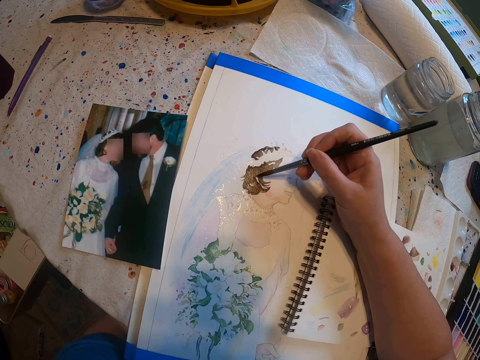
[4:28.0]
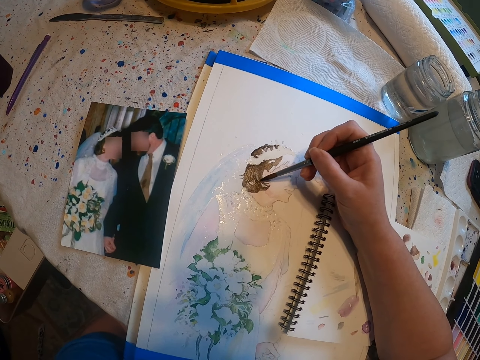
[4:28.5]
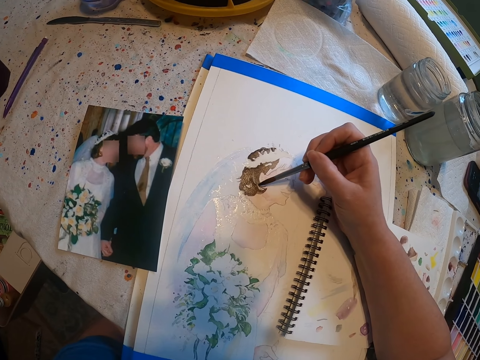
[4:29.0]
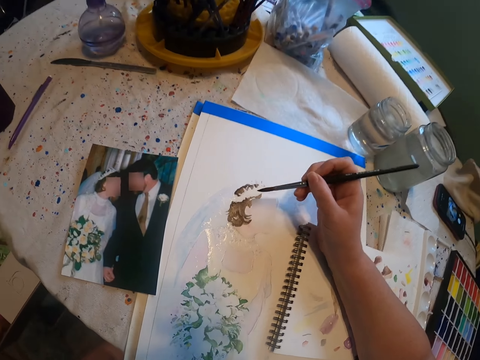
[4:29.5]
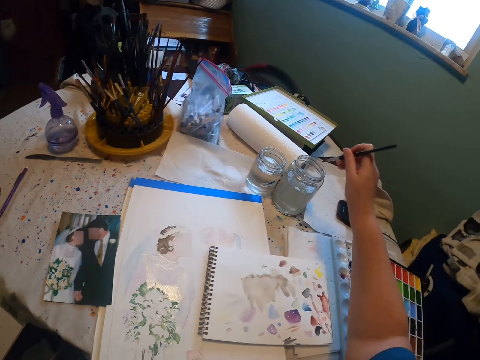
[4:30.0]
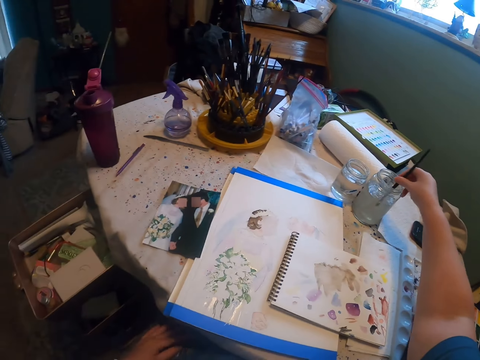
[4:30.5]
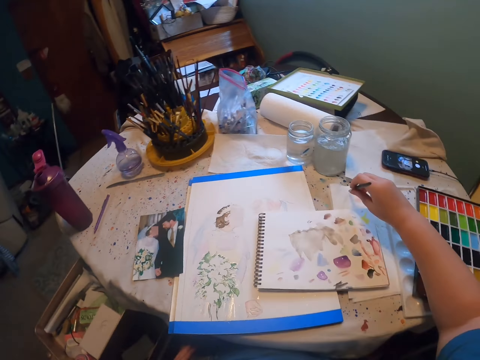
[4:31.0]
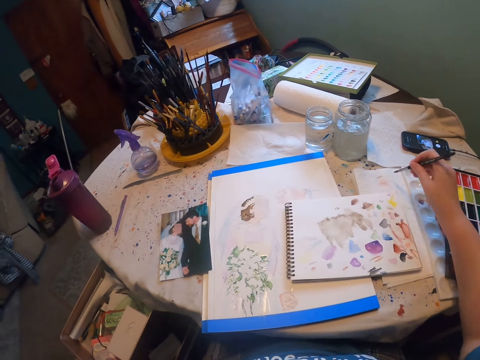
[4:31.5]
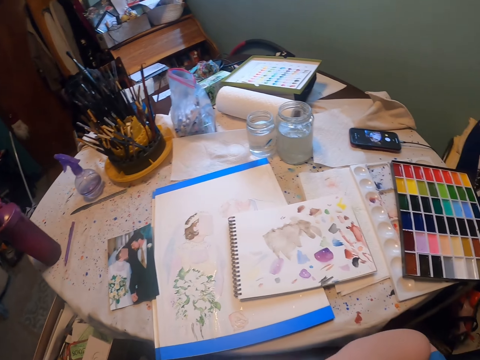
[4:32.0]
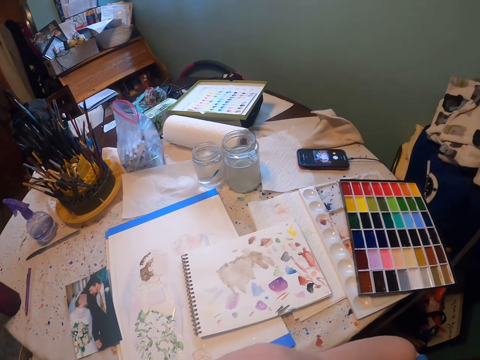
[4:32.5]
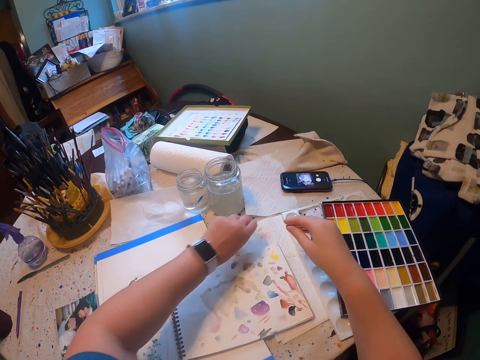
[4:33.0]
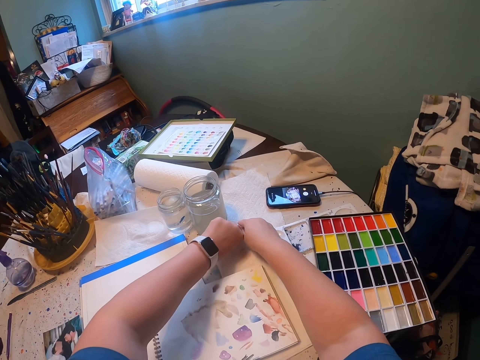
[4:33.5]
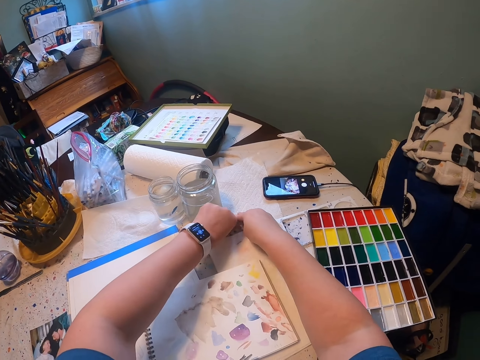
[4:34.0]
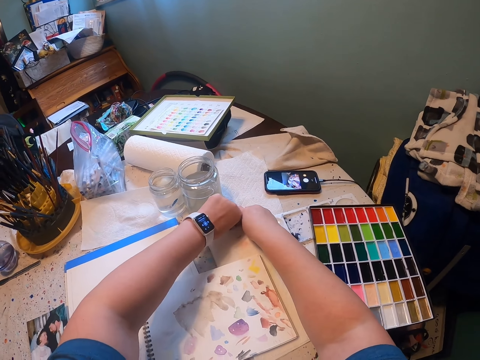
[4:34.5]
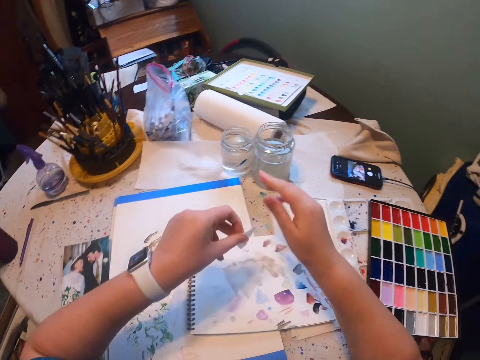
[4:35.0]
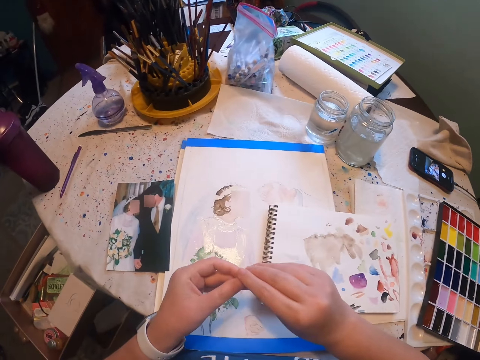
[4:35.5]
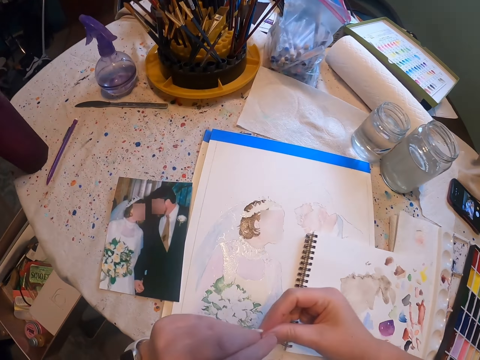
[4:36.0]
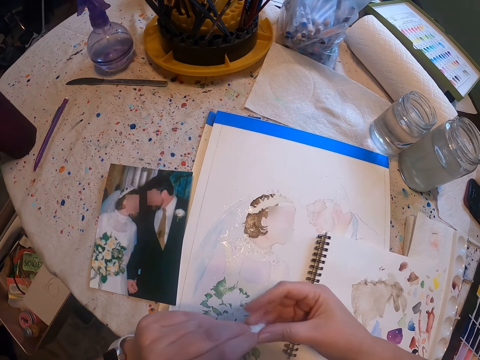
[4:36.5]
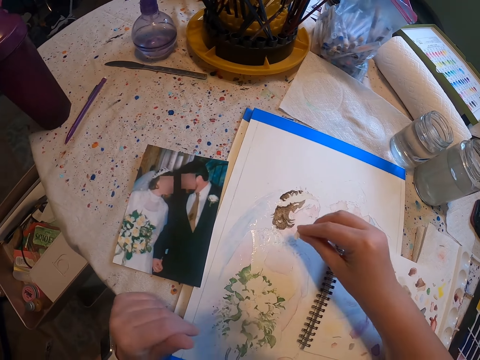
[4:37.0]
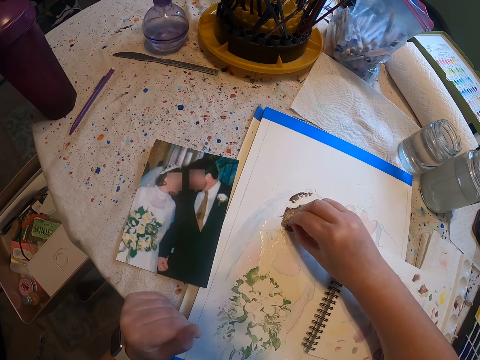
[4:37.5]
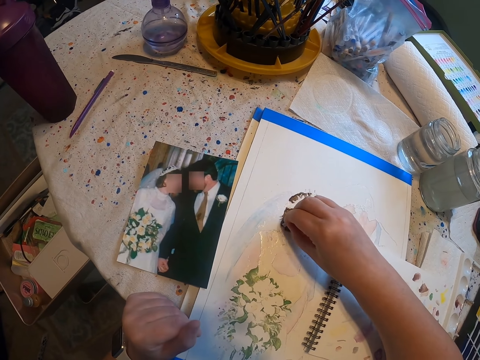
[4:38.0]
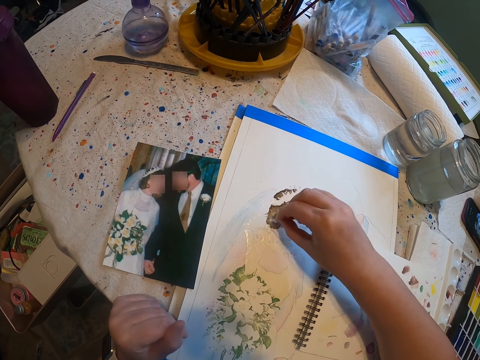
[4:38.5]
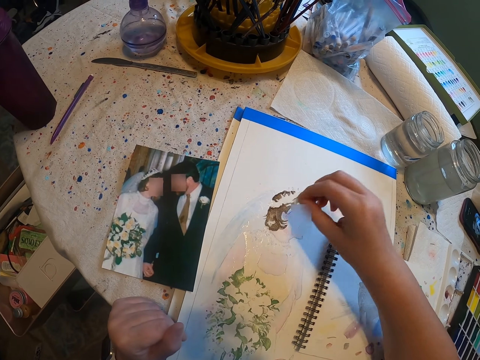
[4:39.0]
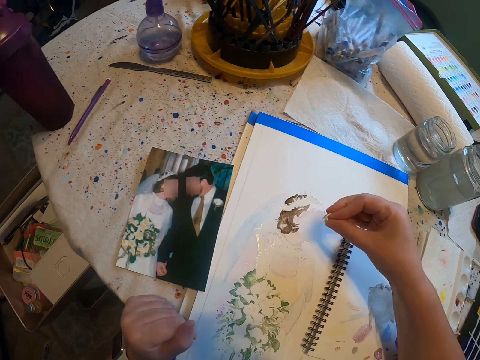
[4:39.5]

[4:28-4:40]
The camera wearer rinses a paint brush in a tin. They scoop paint from a paint pallet. They look around a room. They cut a piece of tissue on a table. They fold the piece of tissue on the table. They wipe a craft paper with the piece of tissue paper.

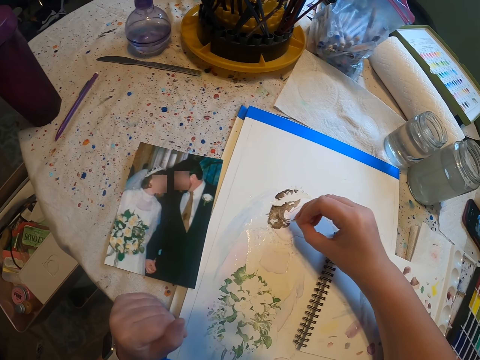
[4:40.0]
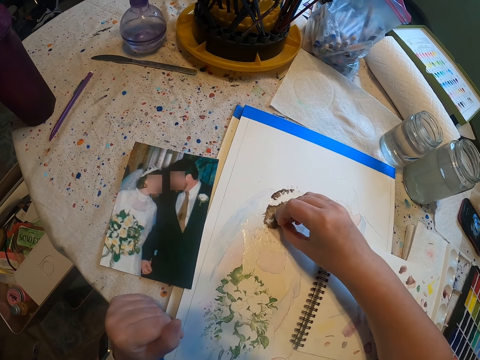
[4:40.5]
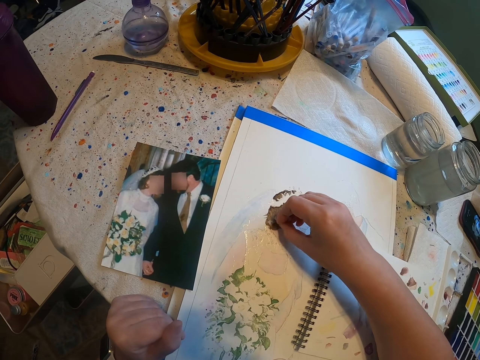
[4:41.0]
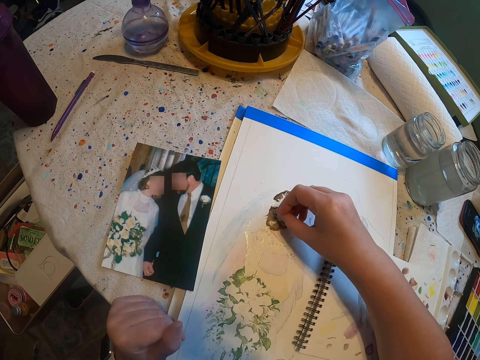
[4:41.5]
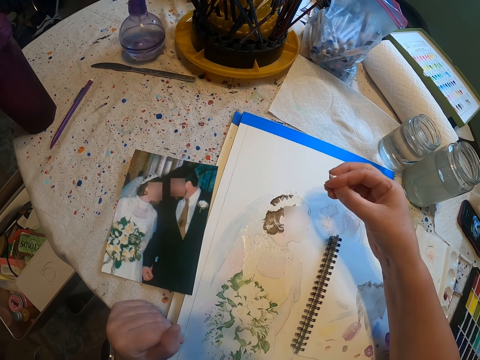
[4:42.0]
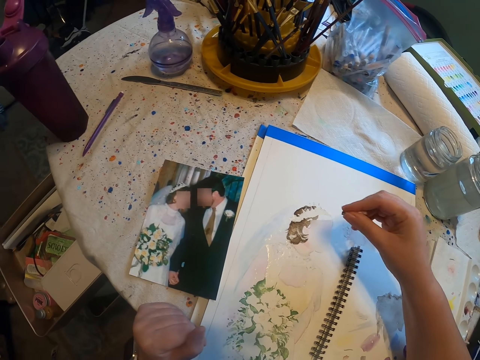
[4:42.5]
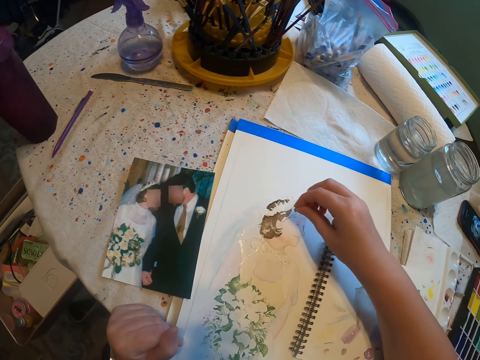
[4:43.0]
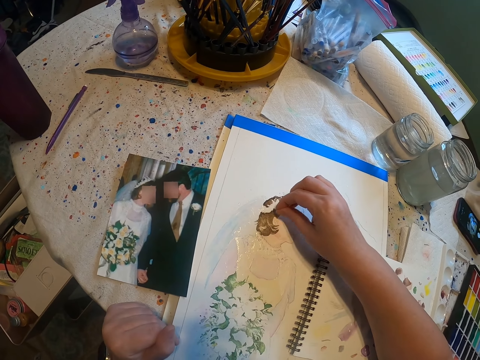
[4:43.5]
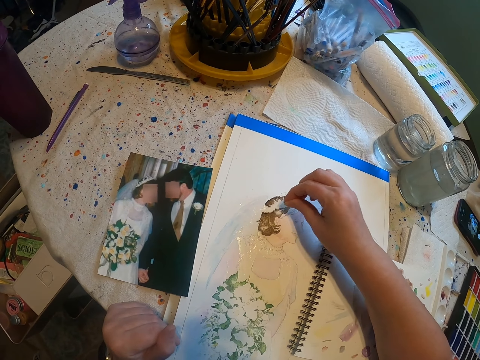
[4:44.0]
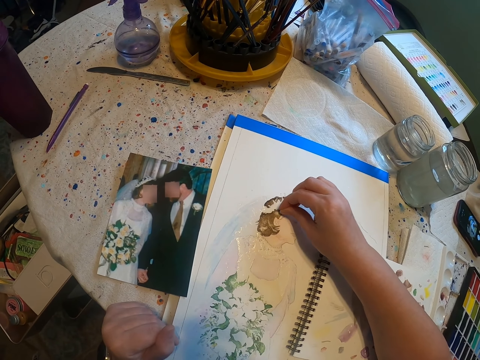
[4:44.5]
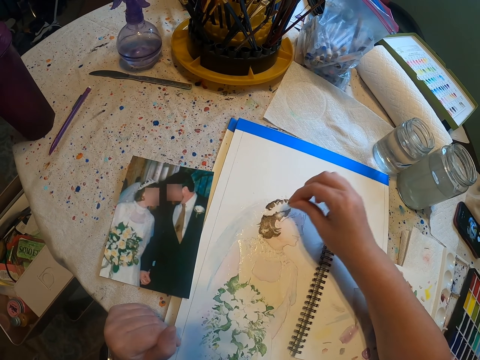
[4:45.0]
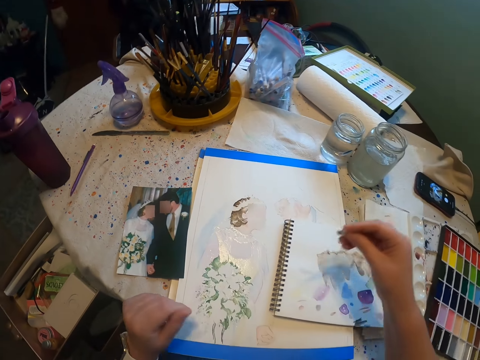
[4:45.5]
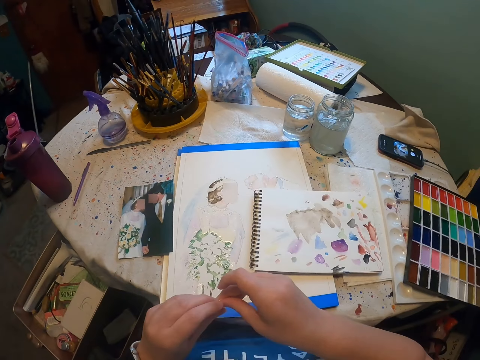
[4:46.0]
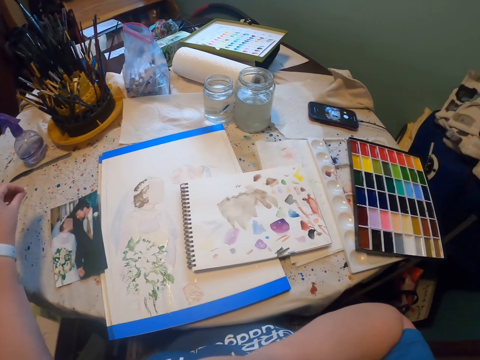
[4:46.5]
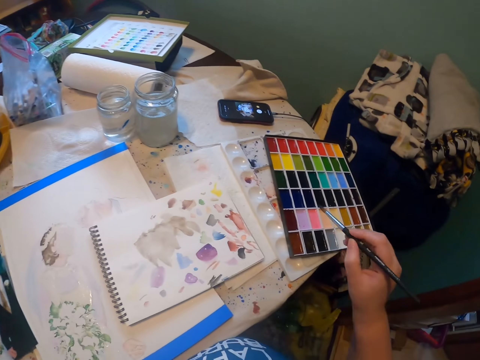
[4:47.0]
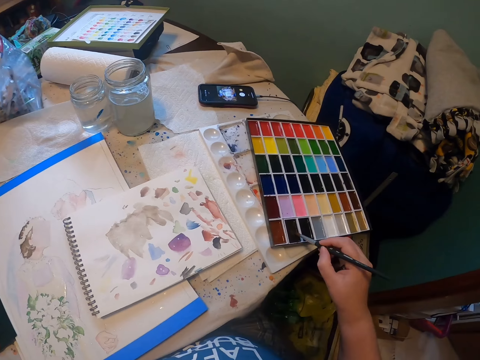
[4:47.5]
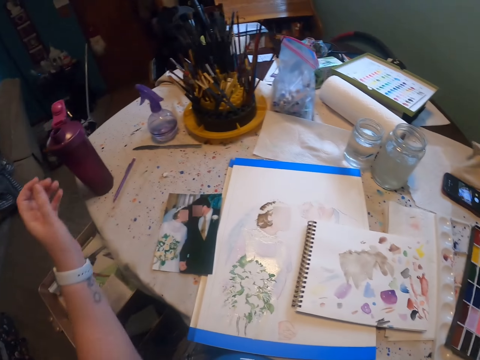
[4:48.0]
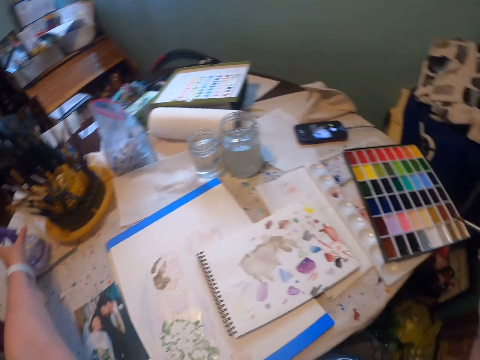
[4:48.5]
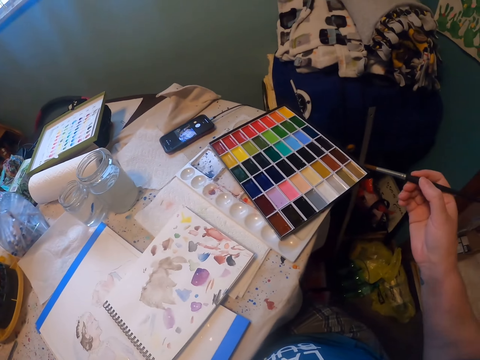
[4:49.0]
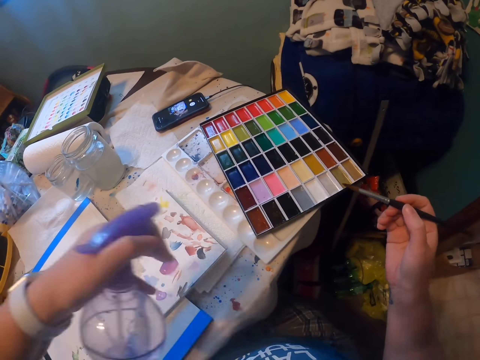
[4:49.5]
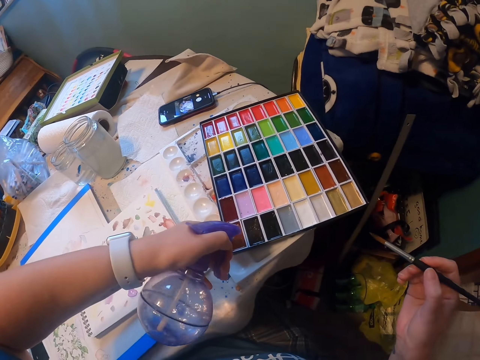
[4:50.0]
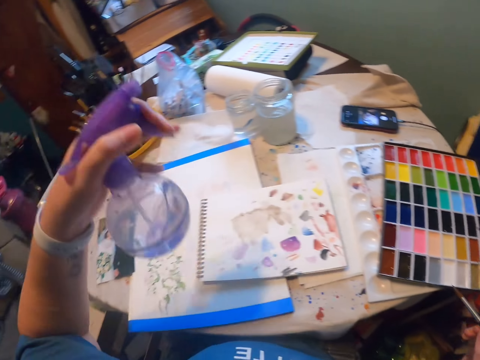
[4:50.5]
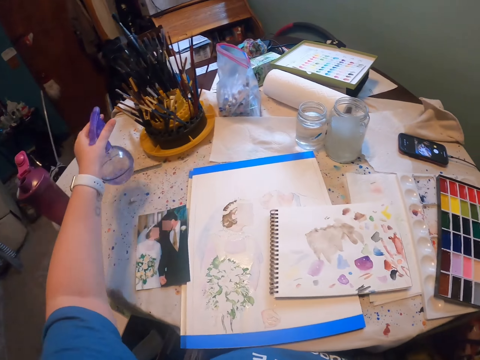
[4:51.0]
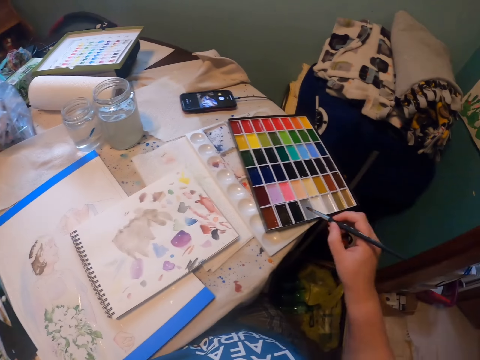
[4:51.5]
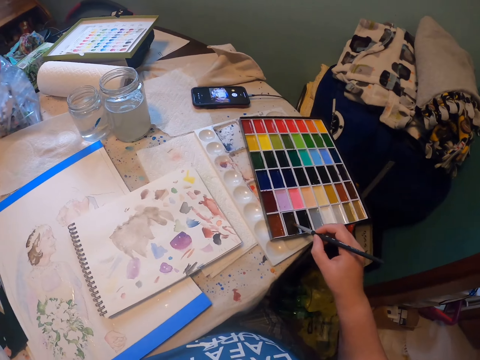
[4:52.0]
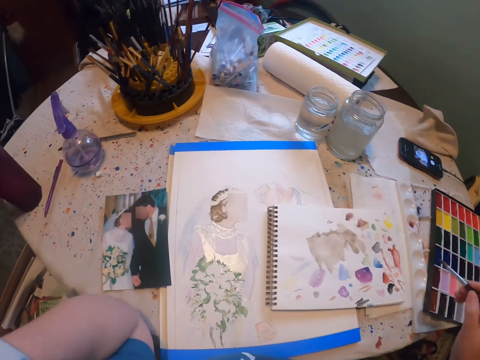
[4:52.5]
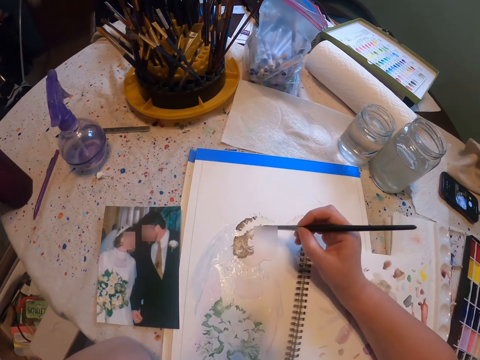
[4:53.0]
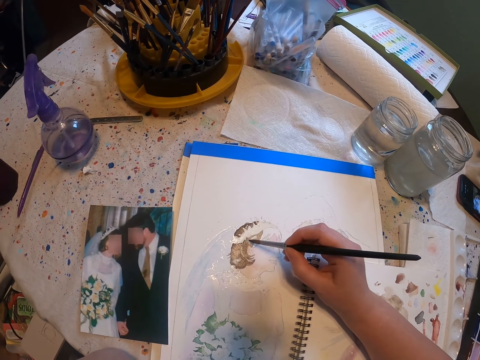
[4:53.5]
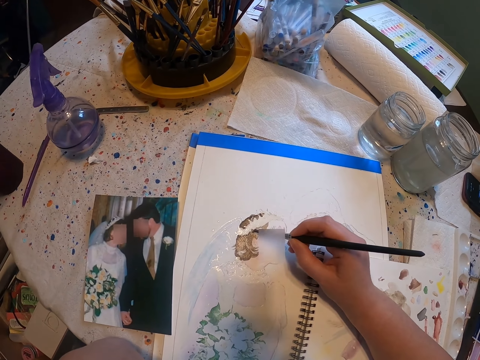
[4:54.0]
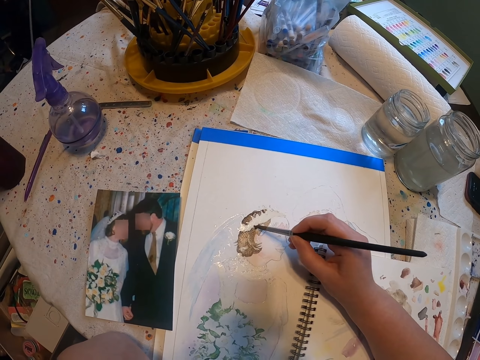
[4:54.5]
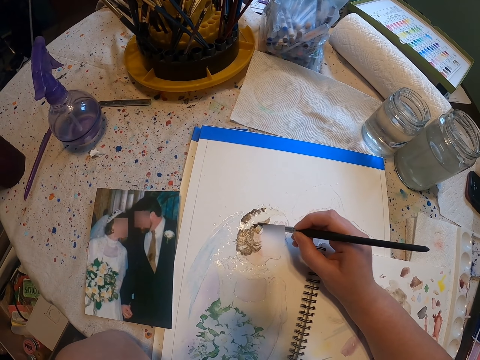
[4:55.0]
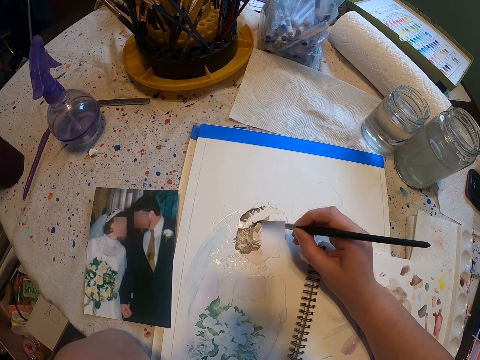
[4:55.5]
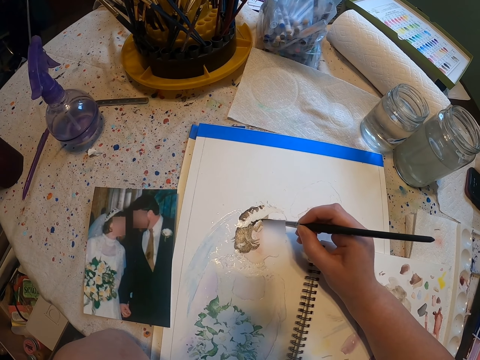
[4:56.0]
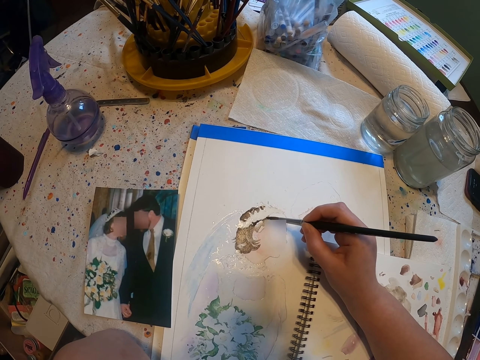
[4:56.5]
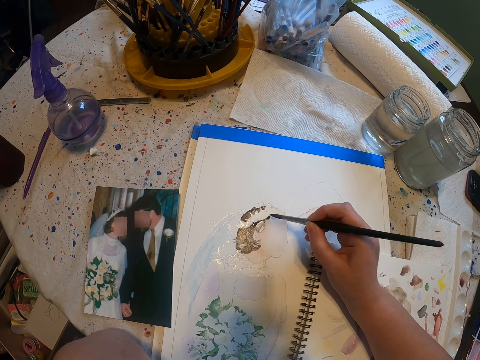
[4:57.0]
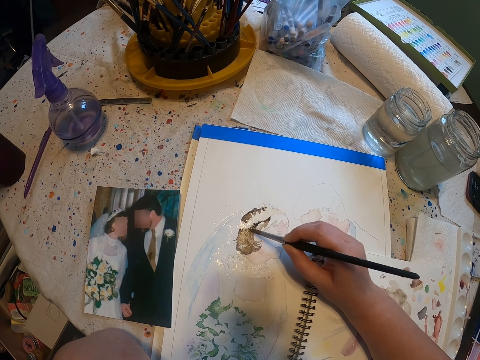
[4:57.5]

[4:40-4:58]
The camera wearer adjusts a piece of tissue paper on her hand. She wipes a craft paper with the piece of tissue paper. She adjusts the piece of tissue paper on her hand. She wipes the craft paper with the piece of tissue paper. She looks around a room. She puts down the piece of tissue paper on a table. She scoops paint from a pallet. She puts water on the paint pallet. She puts down a bottle on the table. She scoops paint from the pallet. She paints the craft paper with a paint brush.
